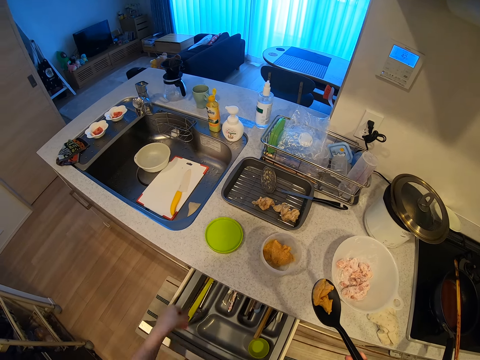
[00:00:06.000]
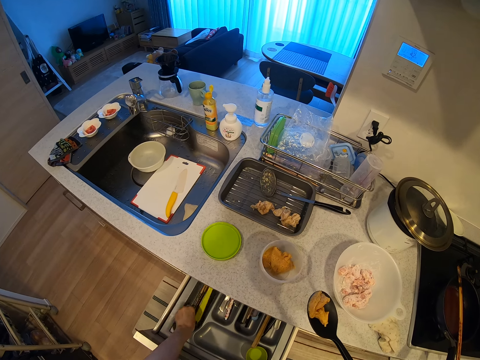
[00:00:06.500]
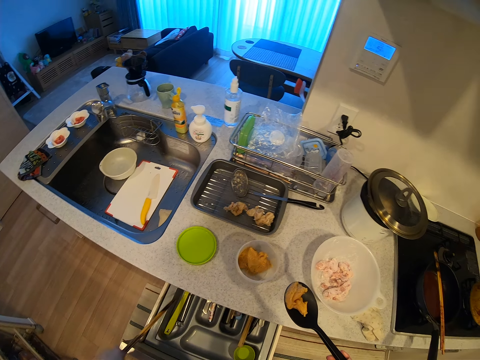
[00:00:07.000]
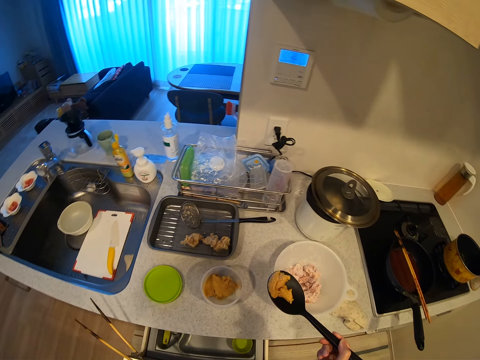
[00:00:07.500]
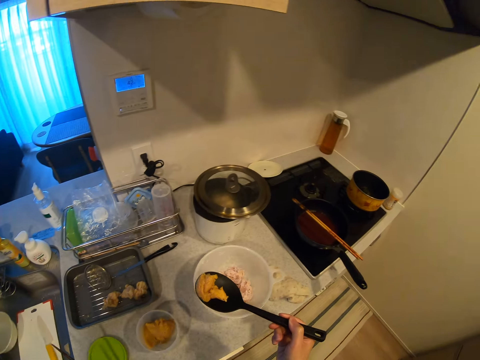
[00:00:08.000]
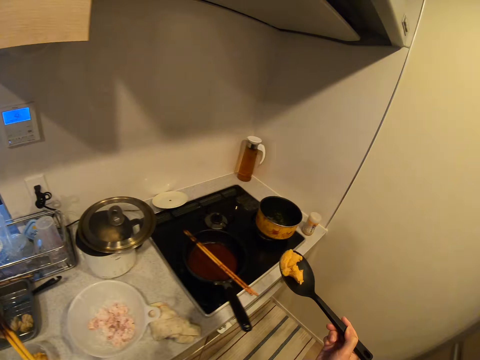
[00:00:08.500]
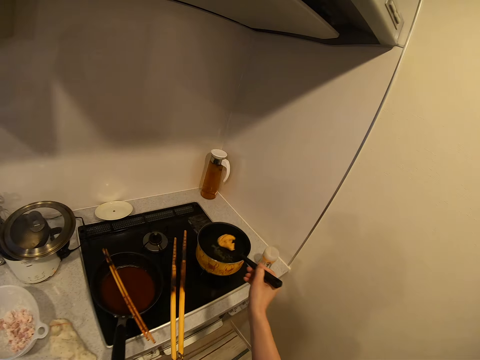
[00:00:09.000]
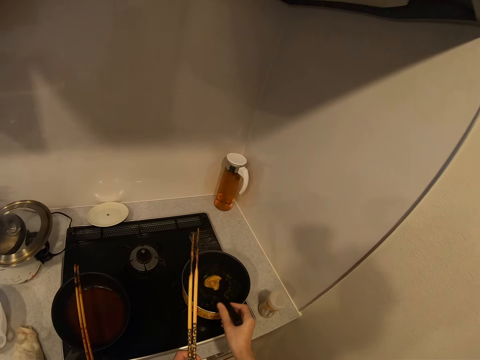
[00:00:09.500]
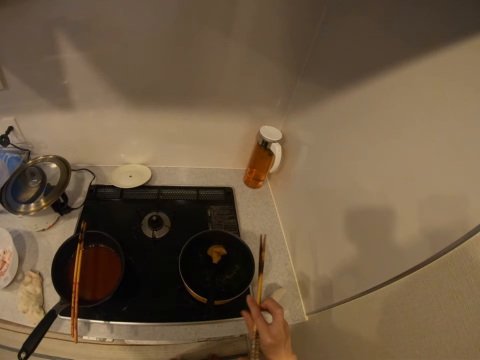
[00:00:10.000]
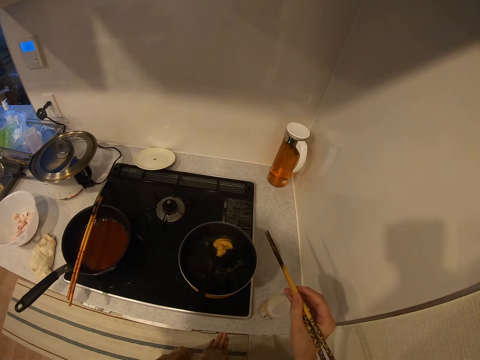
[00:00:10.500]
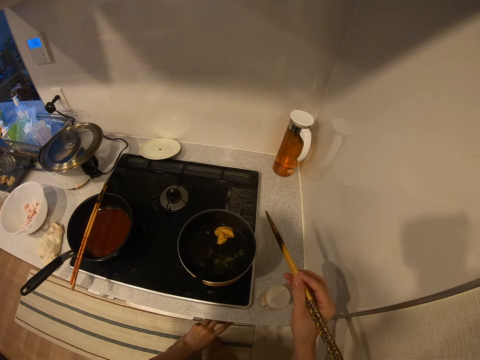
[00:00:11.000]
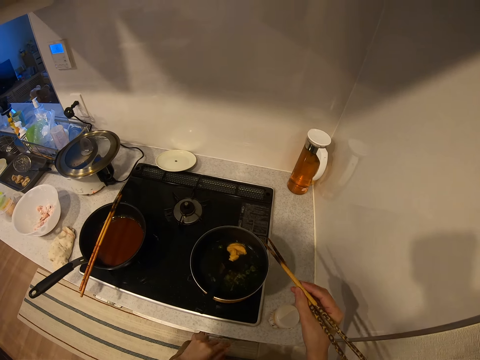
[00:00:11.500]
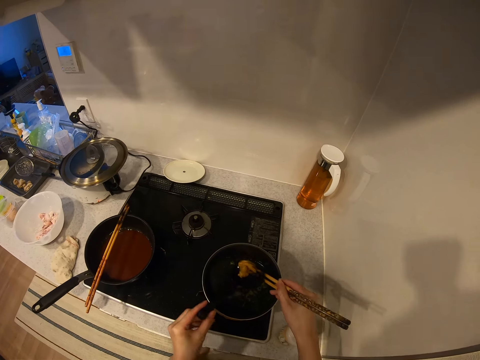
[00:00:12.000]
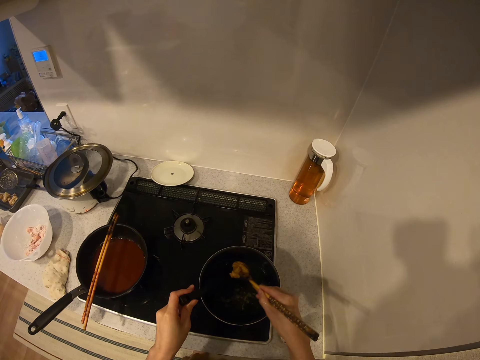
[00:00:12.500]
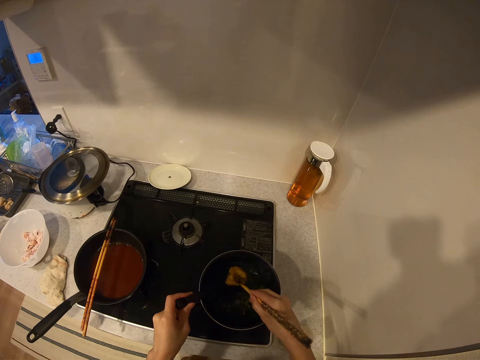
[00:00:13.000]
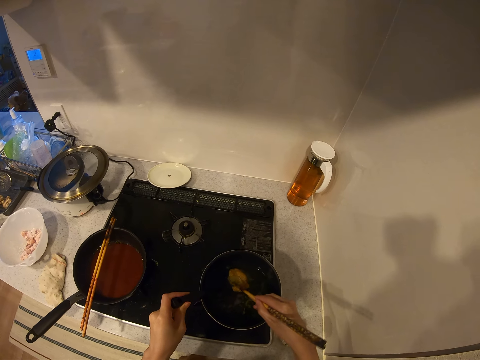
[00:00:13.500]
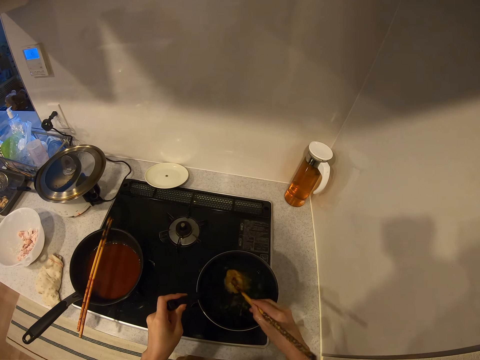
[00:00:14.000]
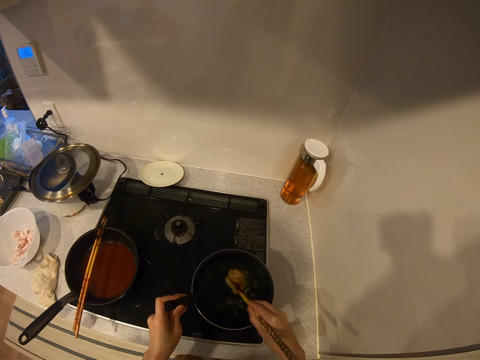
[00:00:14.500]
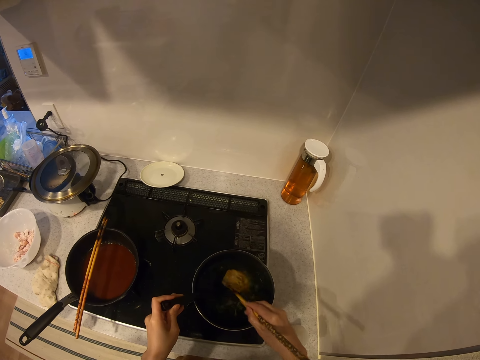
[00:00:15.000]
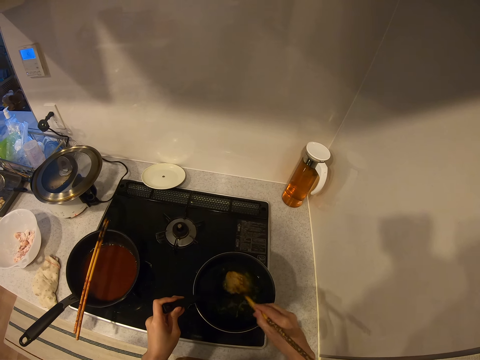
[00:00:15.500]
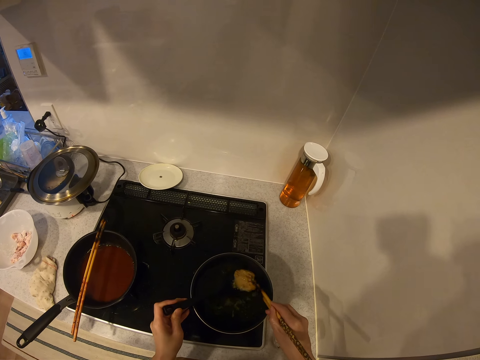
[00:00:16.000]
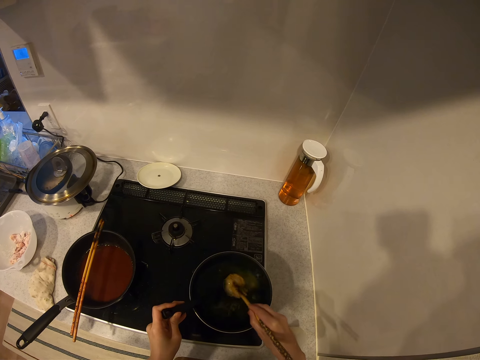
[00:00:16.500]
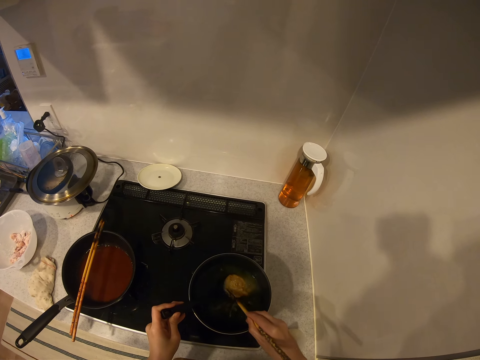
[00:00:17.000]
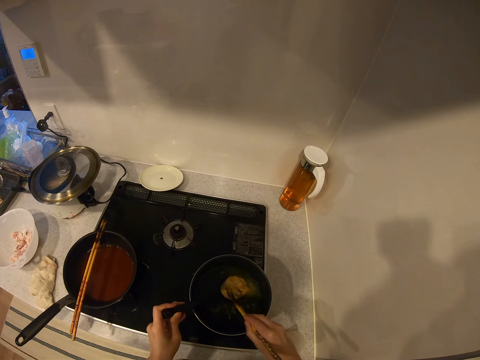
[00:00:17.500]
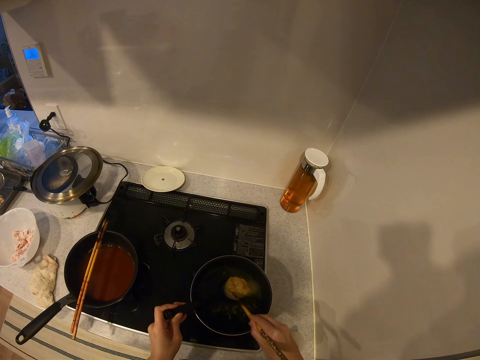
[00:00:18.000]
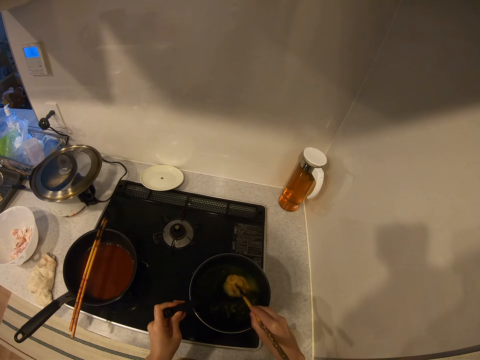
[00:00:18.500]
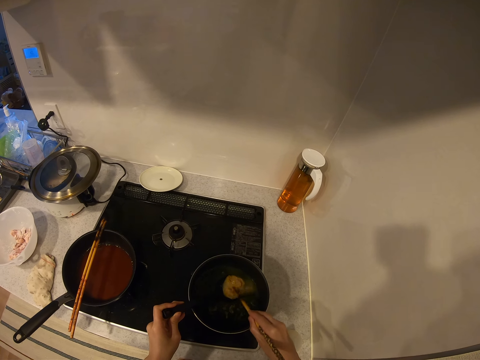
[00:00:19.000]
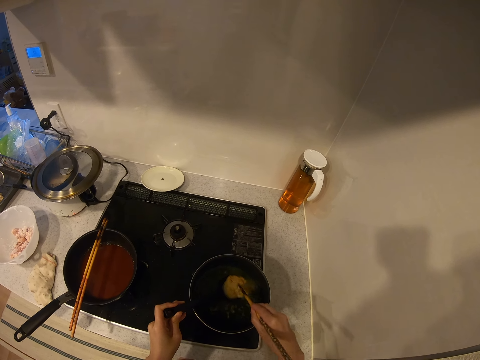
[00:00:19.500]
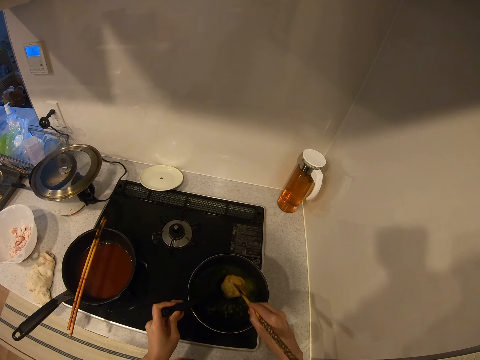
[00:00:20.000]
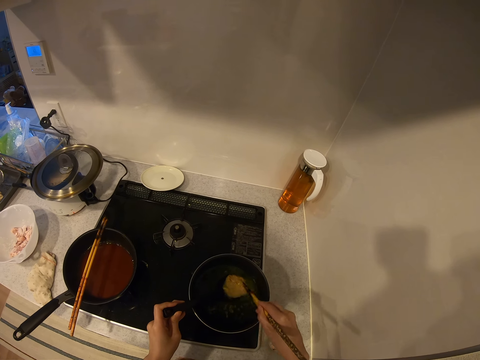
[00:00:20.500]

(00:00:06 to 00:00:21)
The camera wearer picks up the chopsticks. They close the drawer. They walk to the cooking area. They put the cooking spoon containing the margarine inside the pot on the cooker. They switch on the gas stove. They hold the cooking spoon. They scoop out the margarine from the spoon using the chopsticks. They melt the margarine.

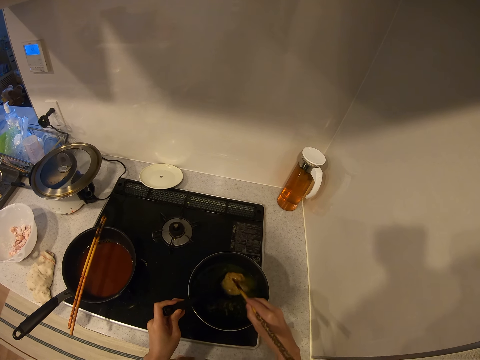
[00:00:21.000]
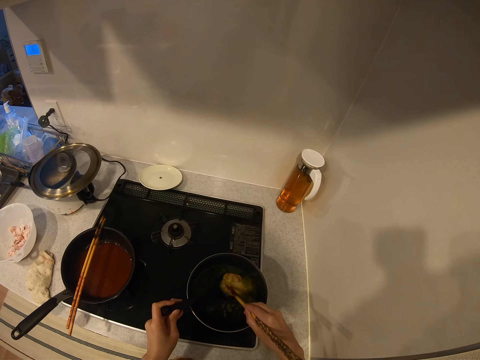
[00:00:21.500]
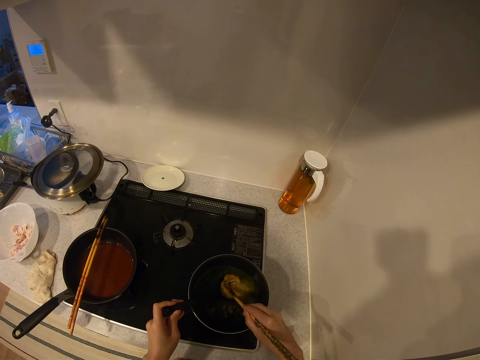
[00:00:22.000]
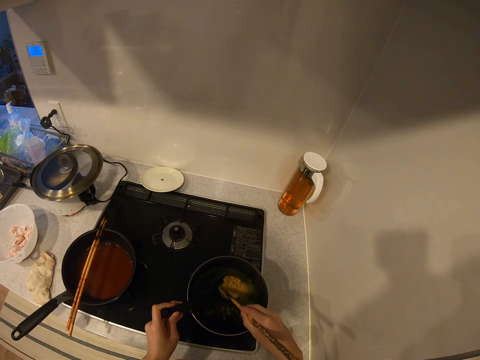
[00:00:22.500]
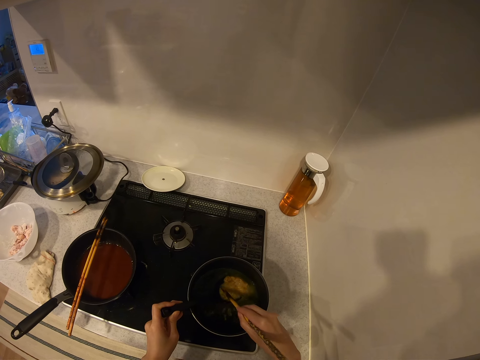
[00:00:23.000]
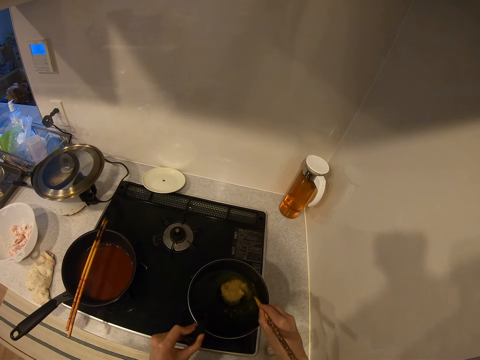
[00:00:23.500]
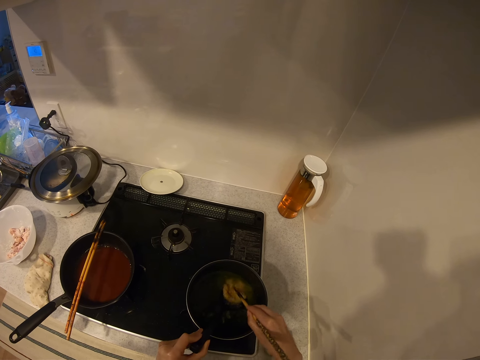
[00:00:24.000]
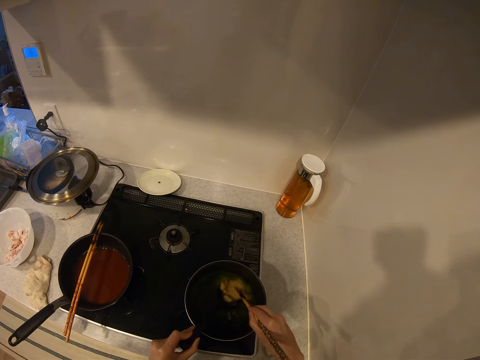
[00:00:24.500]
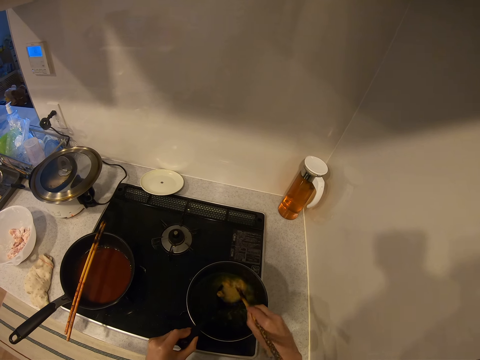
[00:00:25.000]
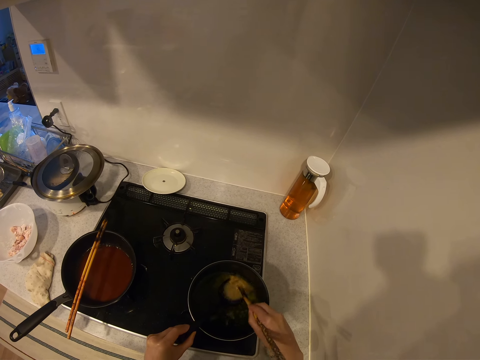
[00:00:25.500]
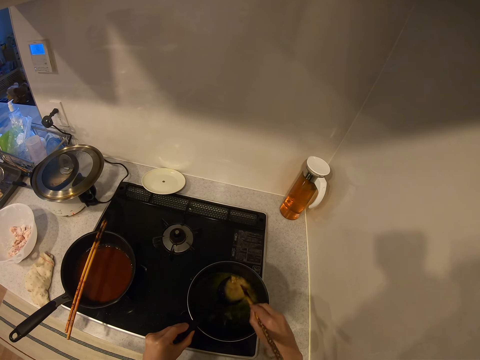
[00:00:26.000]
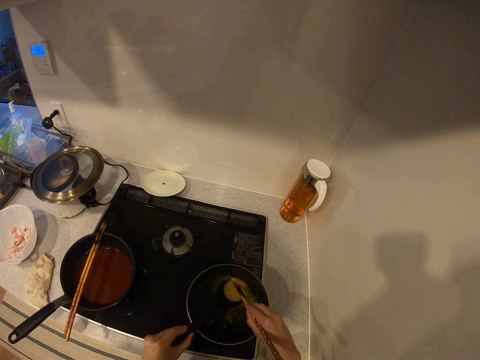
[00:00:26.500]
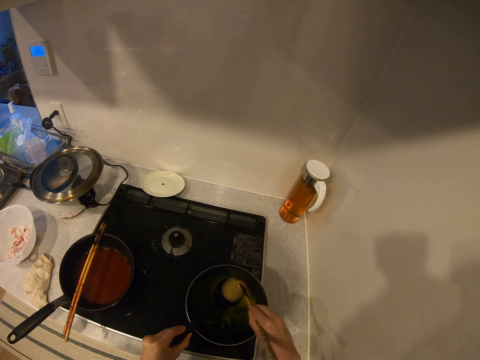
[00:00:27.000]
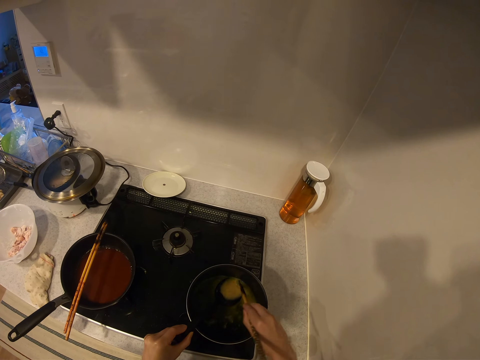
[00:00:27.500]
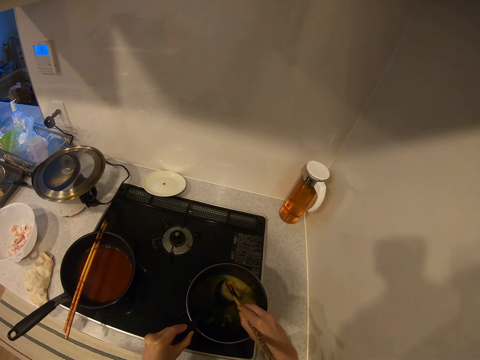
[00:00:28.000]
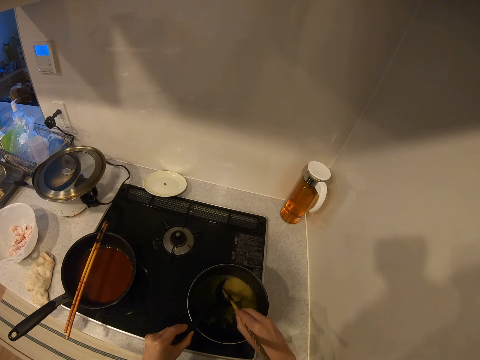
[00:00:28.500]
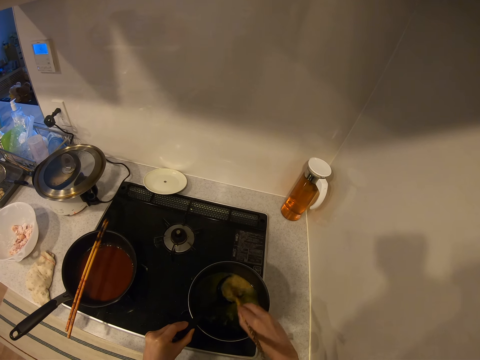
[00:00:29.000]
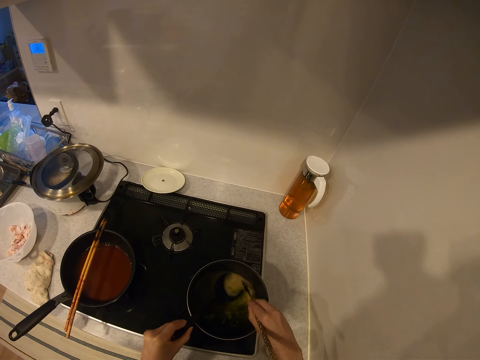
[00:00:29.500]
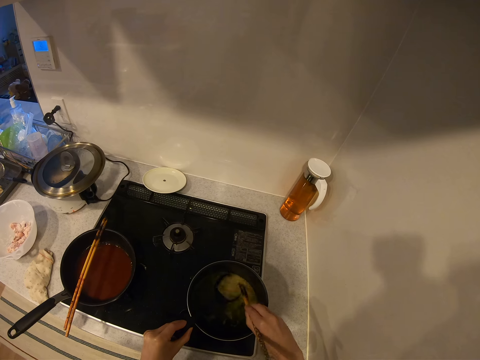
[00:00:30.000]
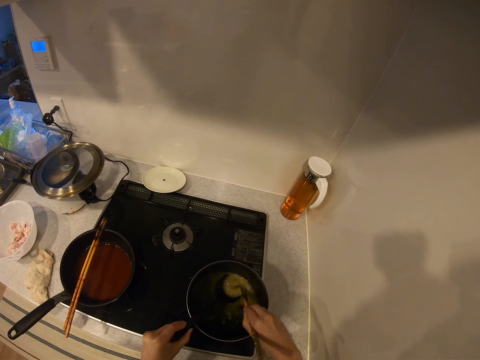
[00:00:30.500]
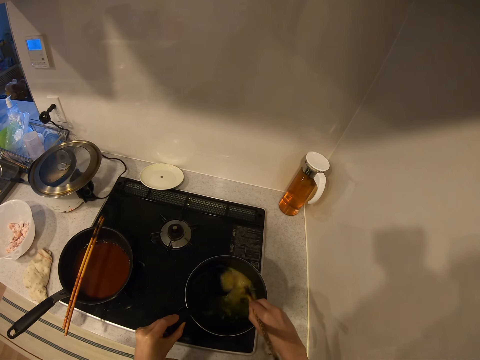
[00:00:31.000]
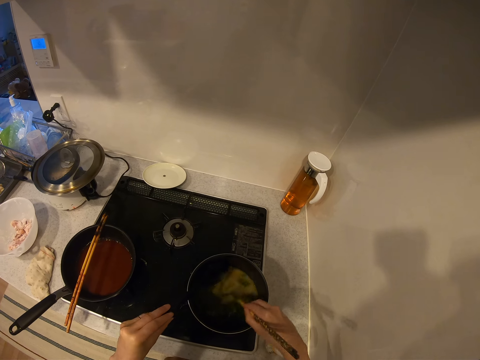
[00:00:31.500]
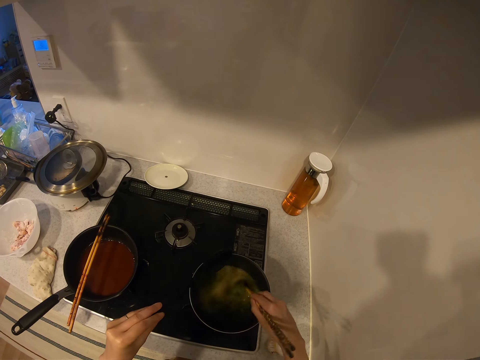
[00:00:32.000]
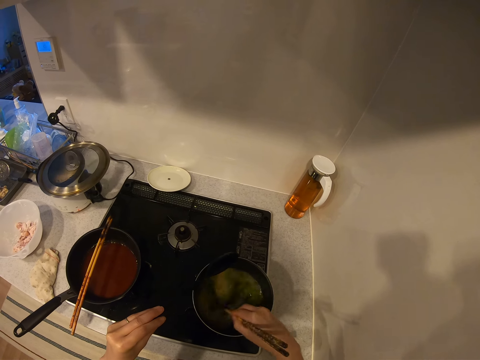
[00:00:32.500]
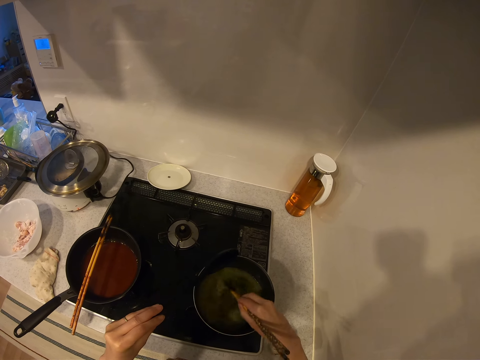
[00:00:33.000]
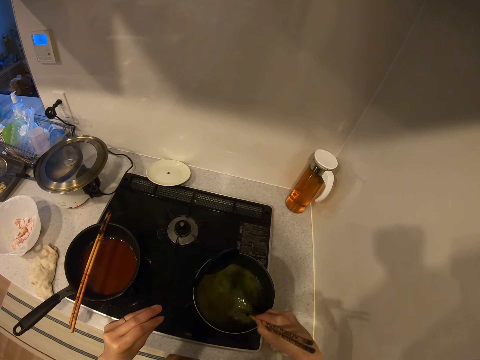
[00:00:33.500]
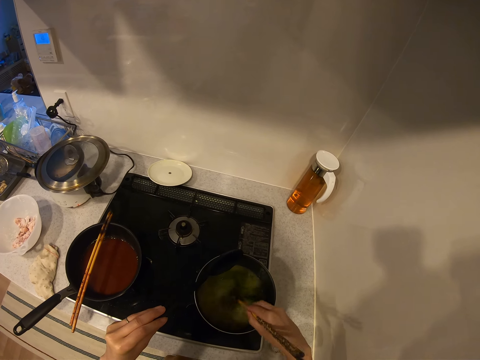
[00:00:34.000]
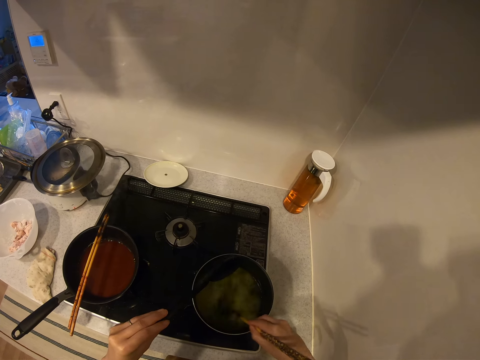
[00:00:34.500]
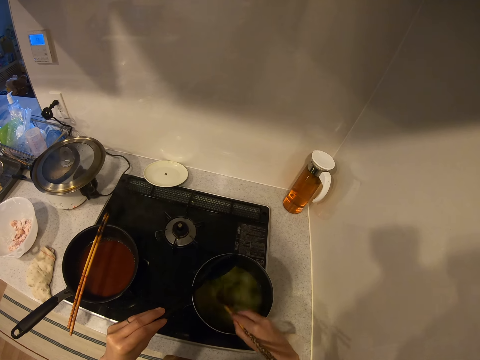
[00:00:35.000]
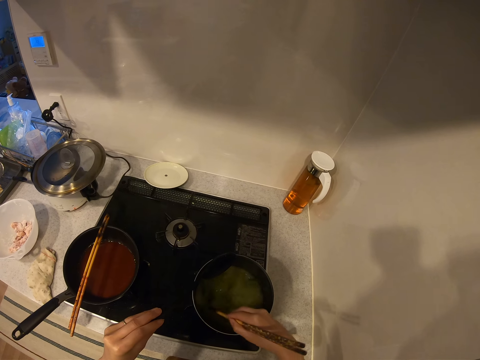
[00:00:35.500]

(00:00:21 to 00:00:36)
The camera wearer removes the cooking spoon. They stir the margarine with the chopsticks.
